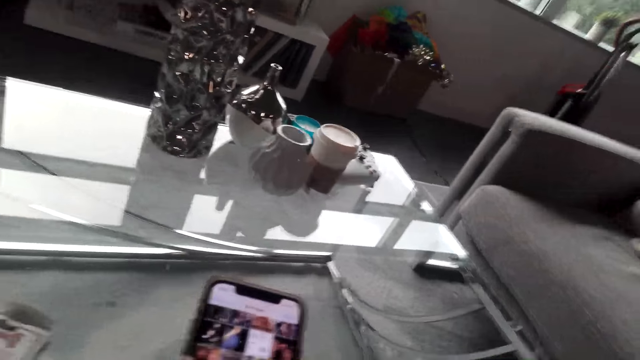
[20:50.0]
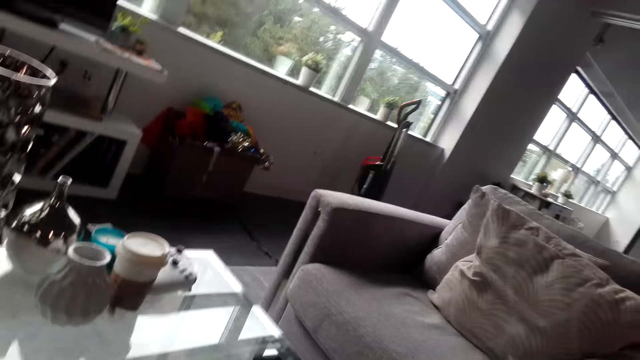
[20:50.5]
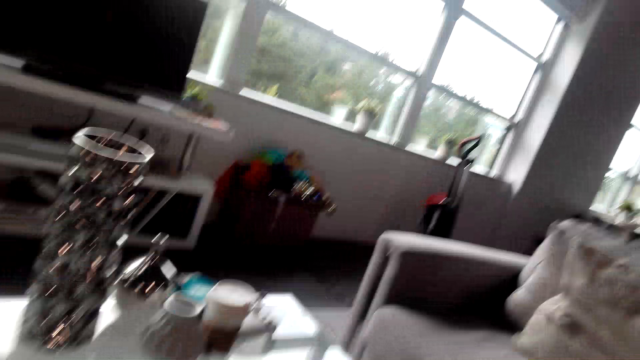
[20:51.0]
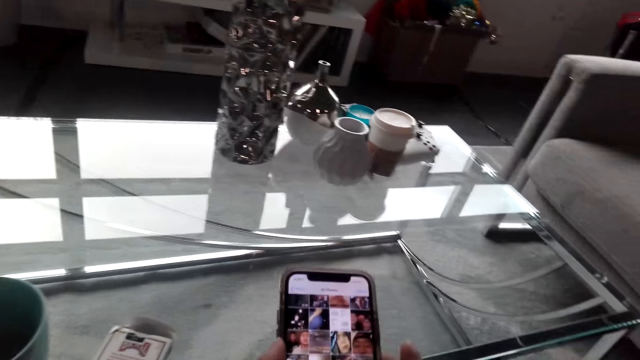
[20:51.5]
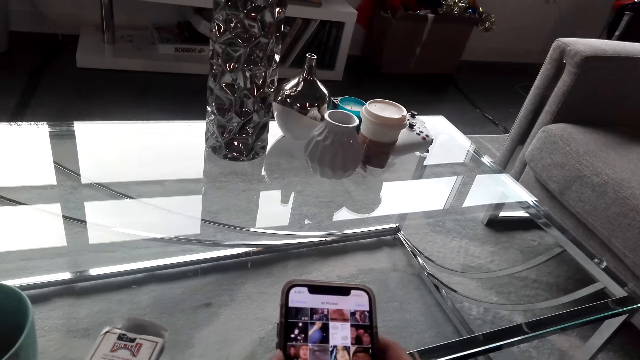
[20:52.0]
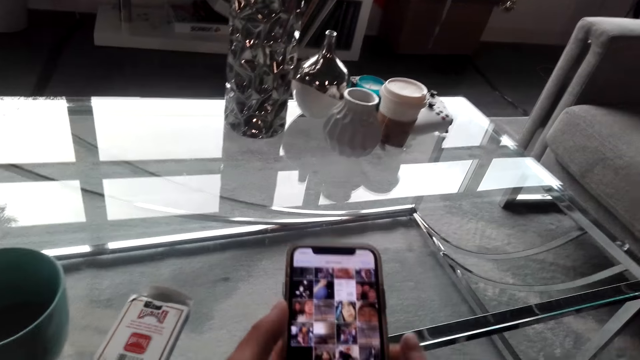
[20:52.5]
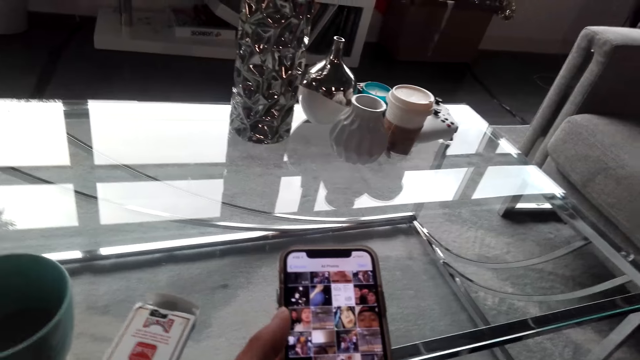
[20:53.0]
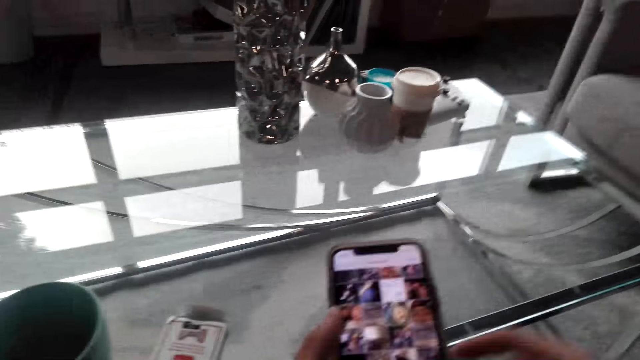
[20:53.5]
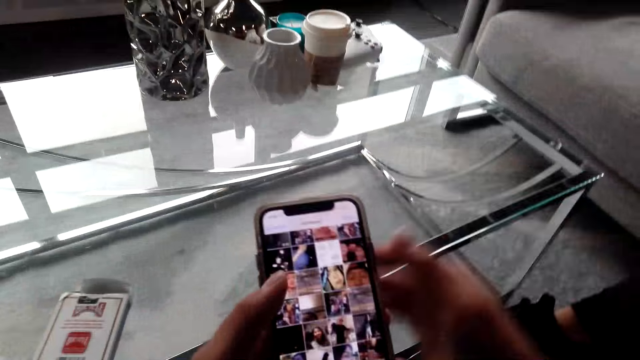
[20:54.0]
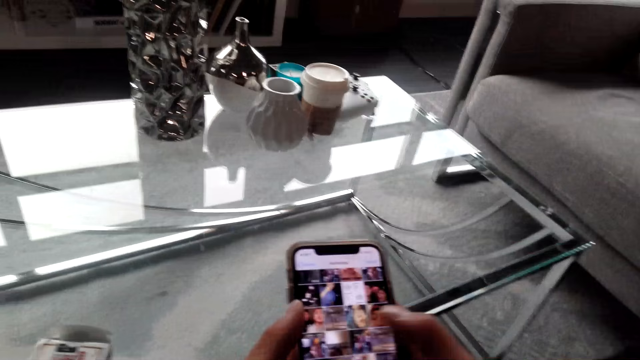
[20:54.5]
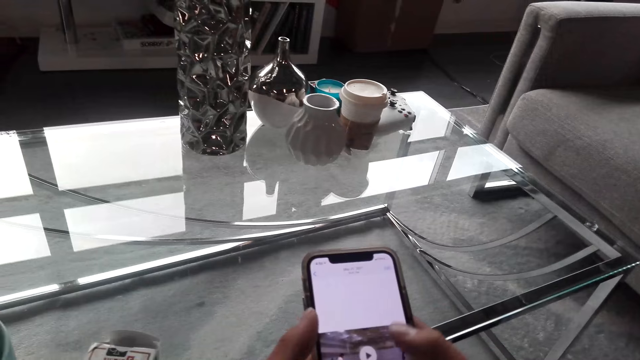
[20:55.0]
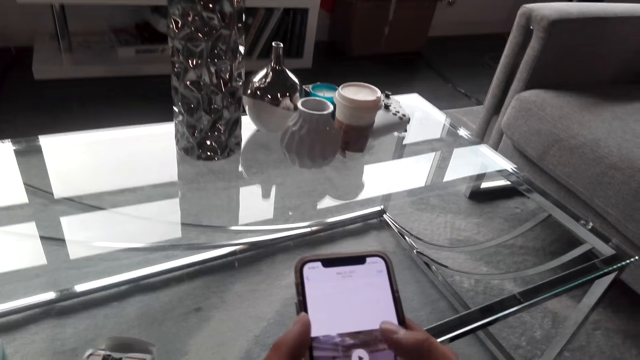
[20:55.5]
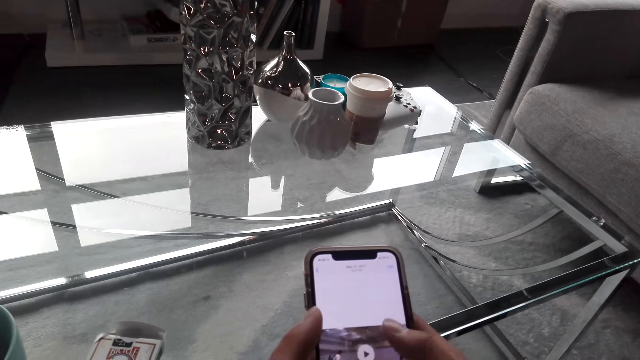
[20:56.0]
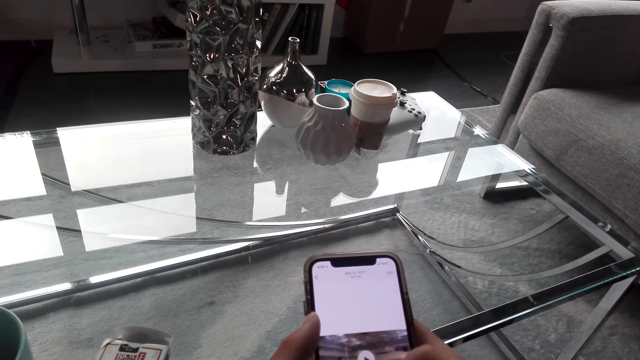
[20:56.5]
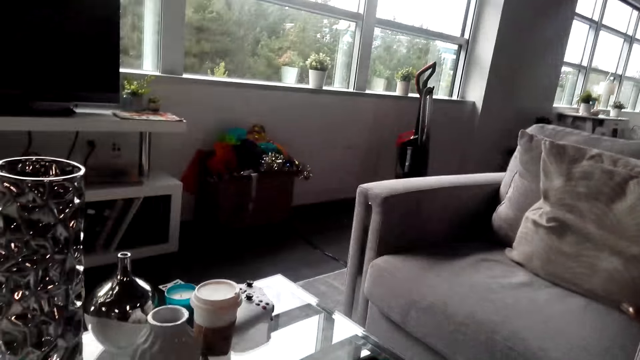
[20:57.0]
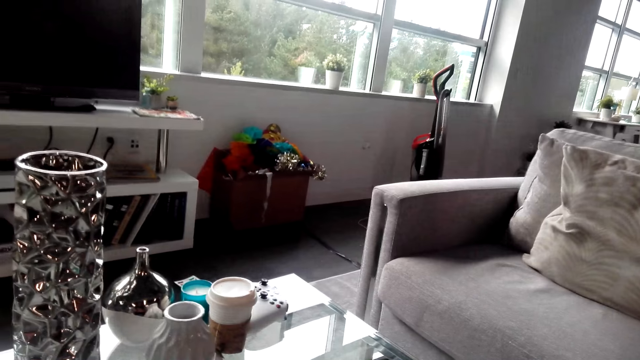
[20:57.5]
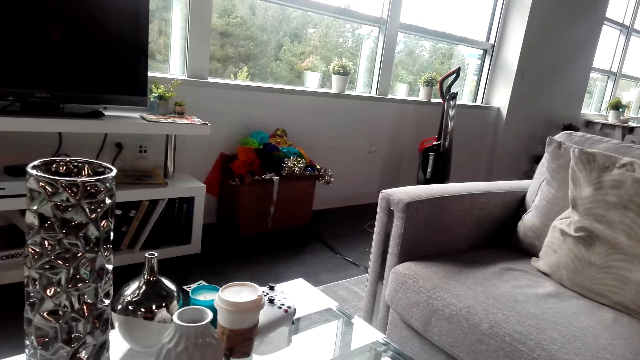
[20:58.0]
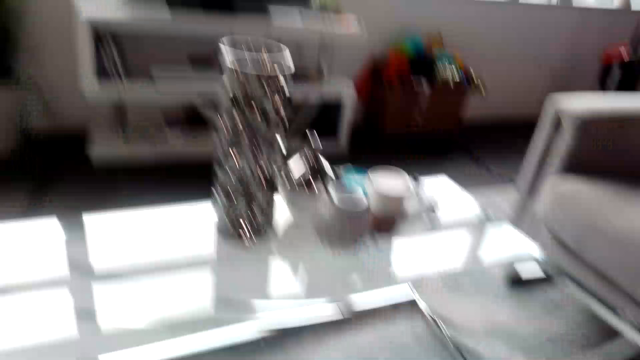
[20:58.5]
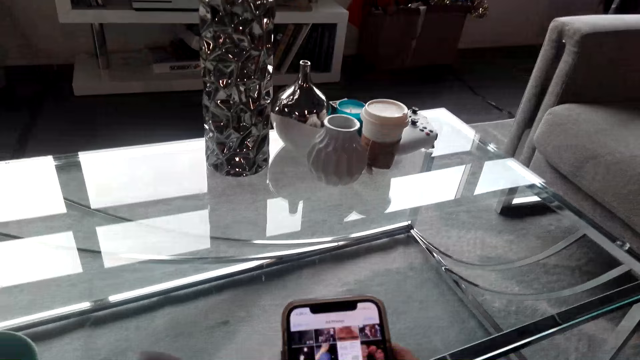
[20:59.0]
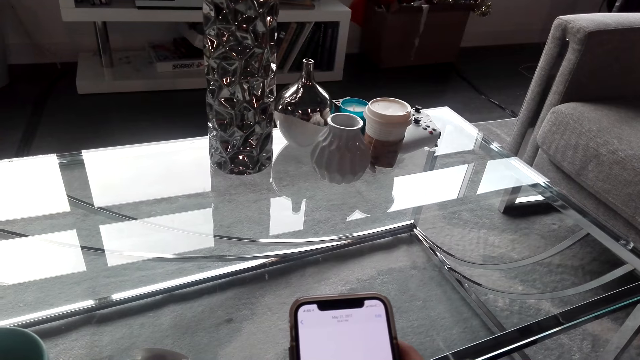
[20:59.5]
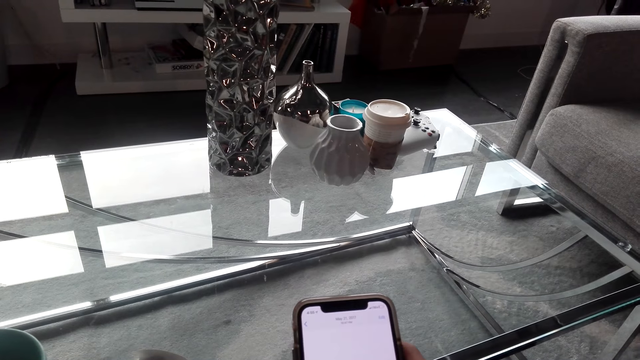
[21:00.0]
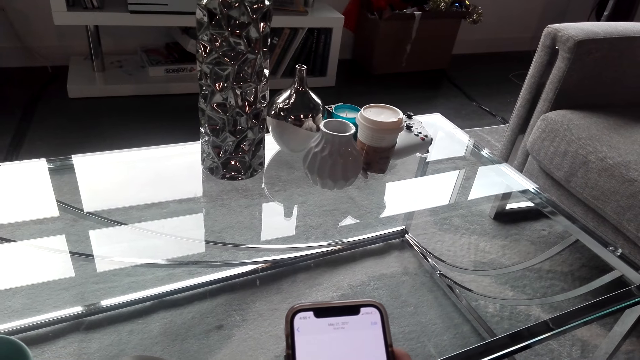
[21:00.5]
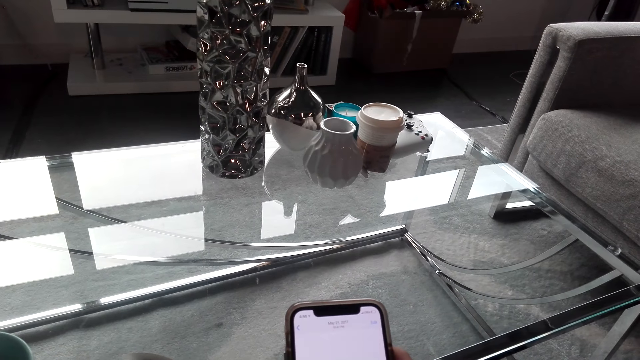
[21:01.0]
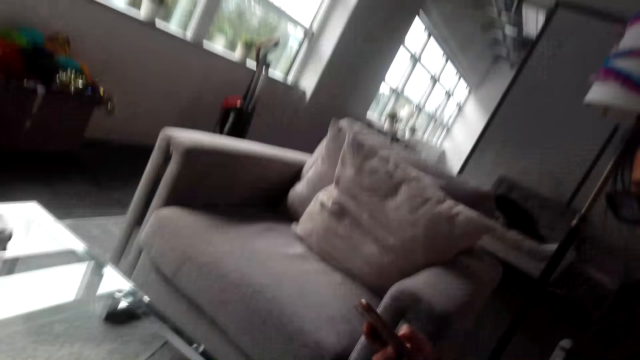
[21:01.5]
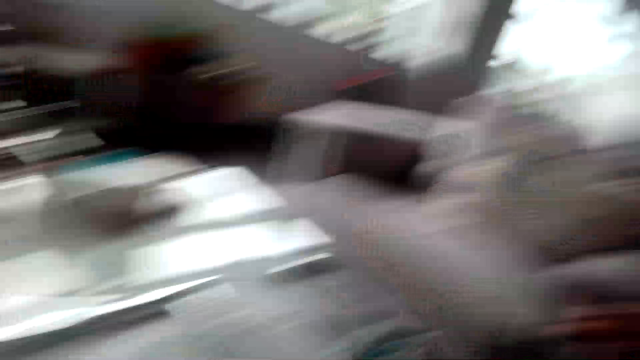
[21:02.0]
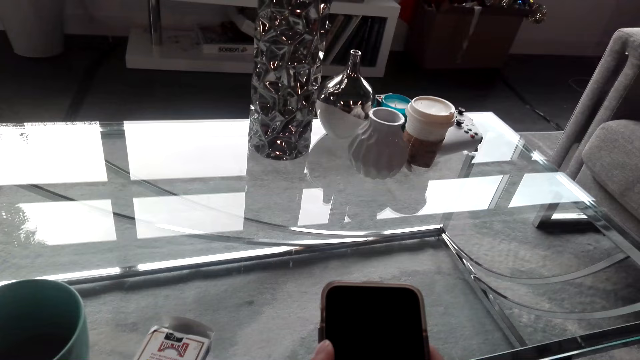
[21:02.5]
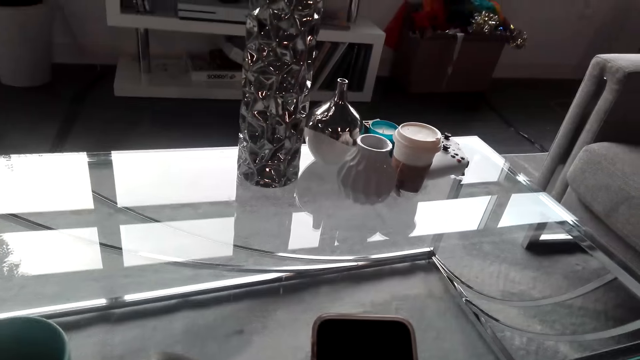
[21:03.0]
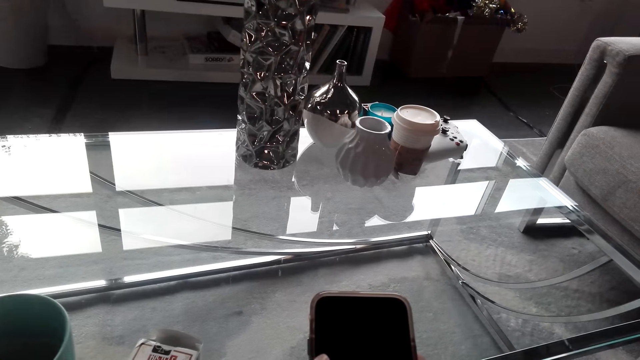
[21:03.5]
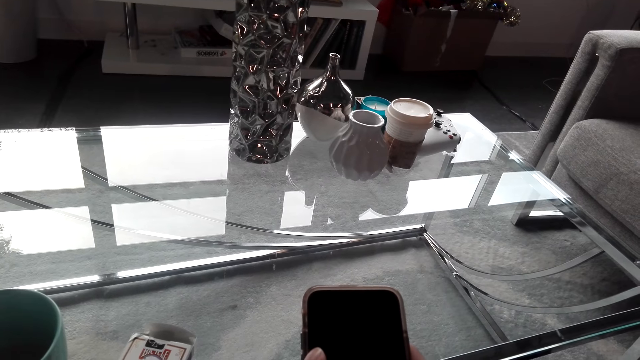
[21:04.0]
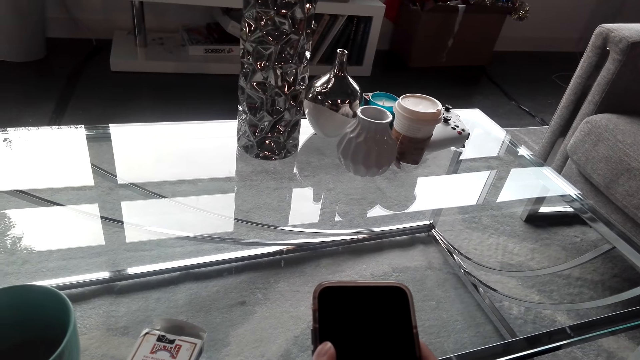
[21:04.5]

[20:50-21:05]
The camera wearer uses his phone. He converses with a woman. He turns around and holds the phone. He uses his phone and turns around. He converses with the woman. He holds the phone. The woman converses with the camera wearer. The camera wearer turns around and holds the phone.

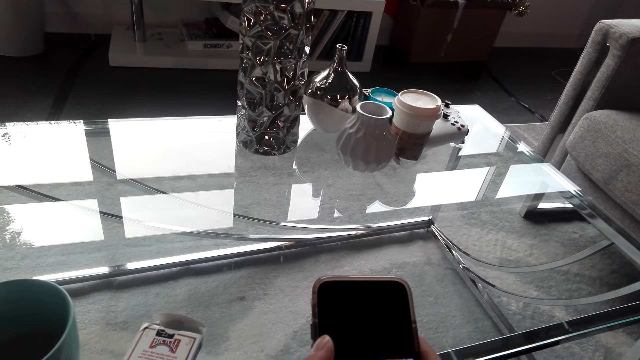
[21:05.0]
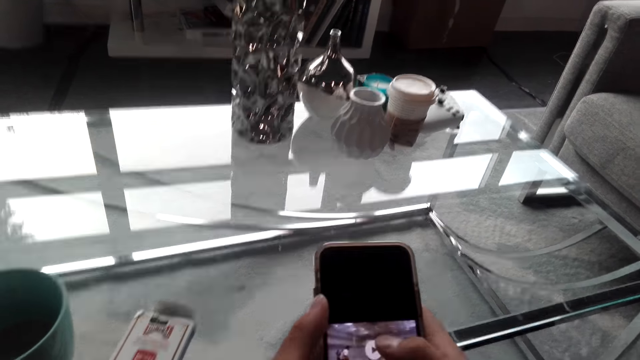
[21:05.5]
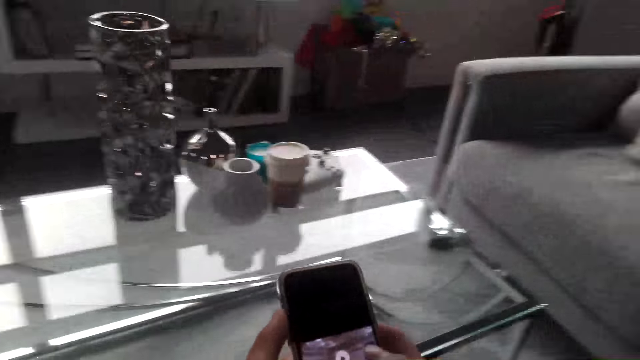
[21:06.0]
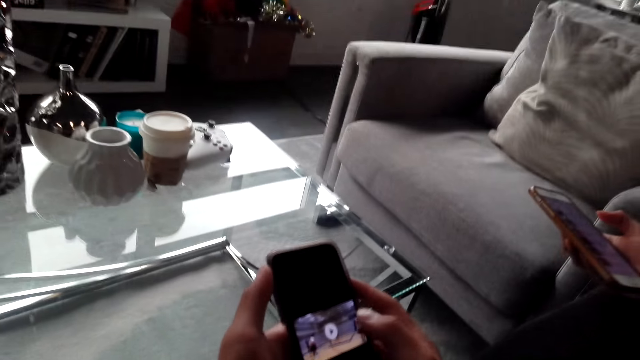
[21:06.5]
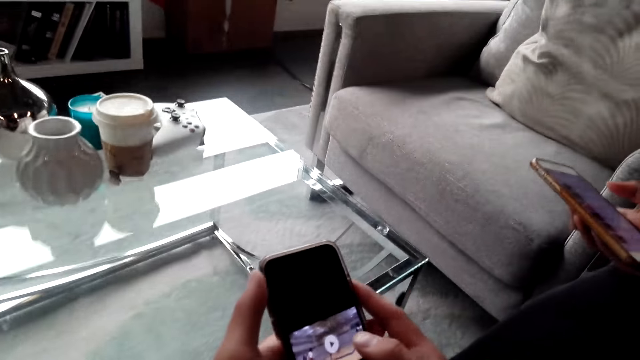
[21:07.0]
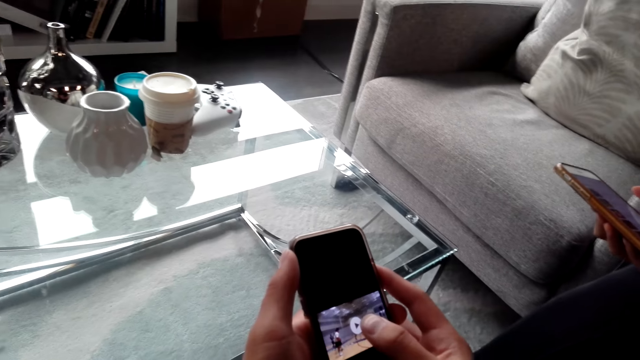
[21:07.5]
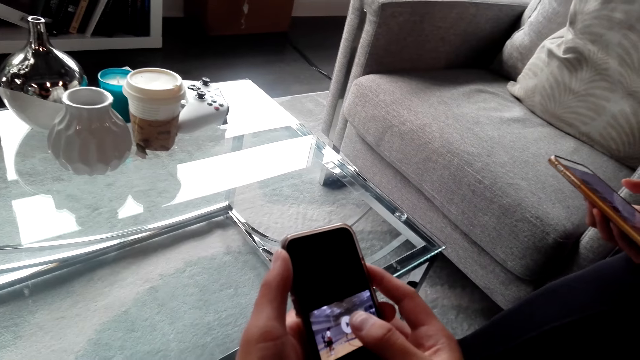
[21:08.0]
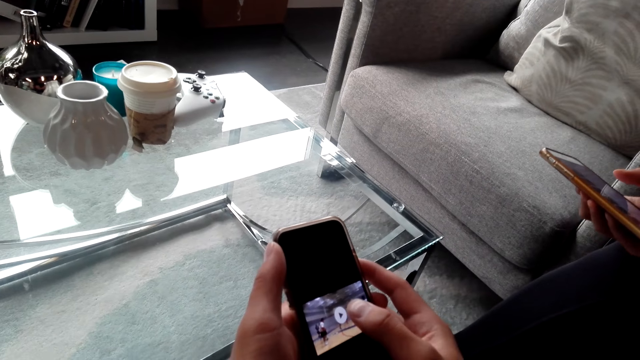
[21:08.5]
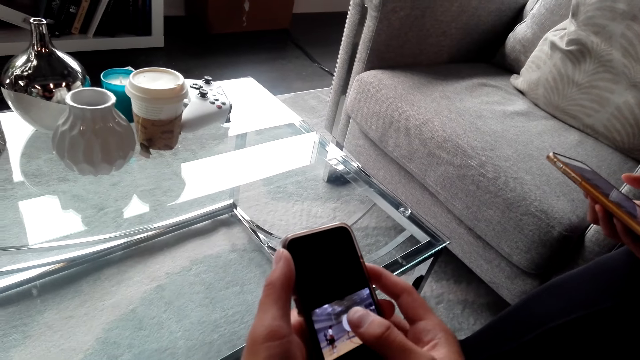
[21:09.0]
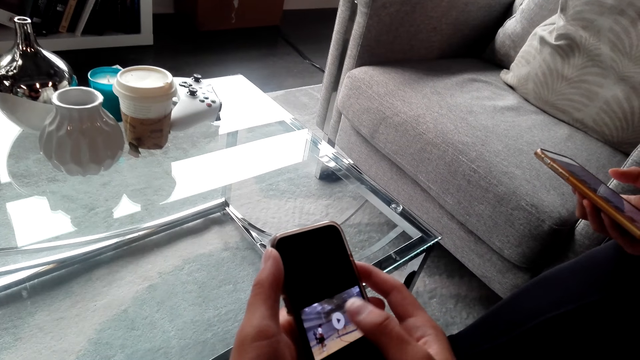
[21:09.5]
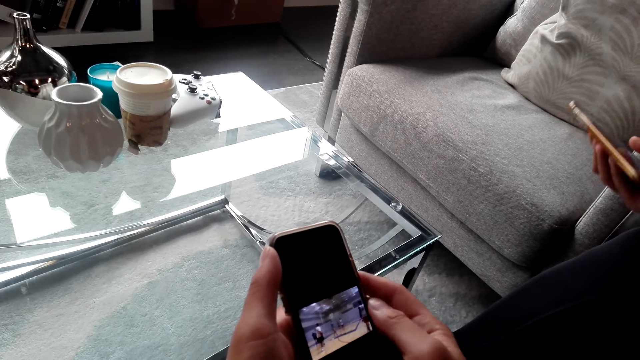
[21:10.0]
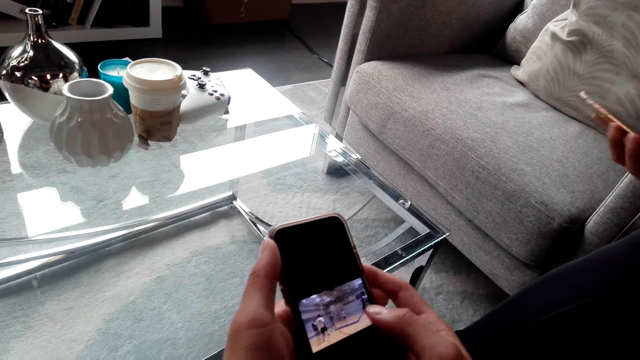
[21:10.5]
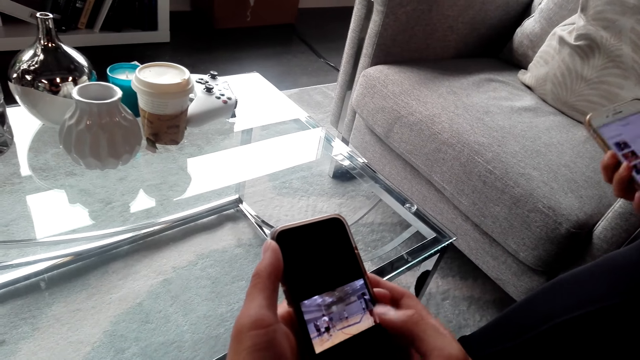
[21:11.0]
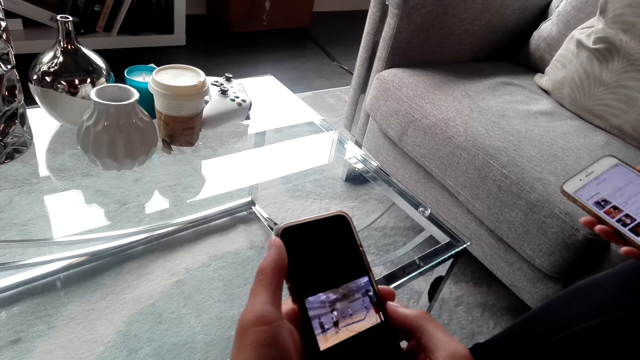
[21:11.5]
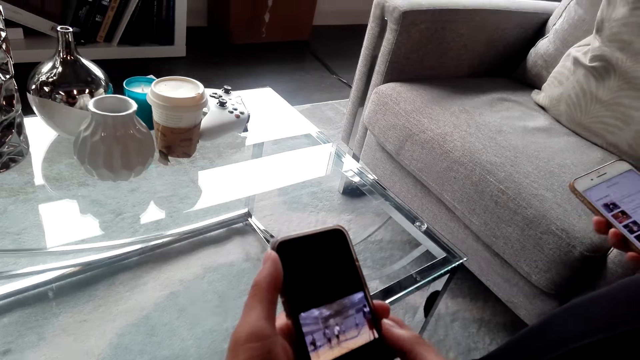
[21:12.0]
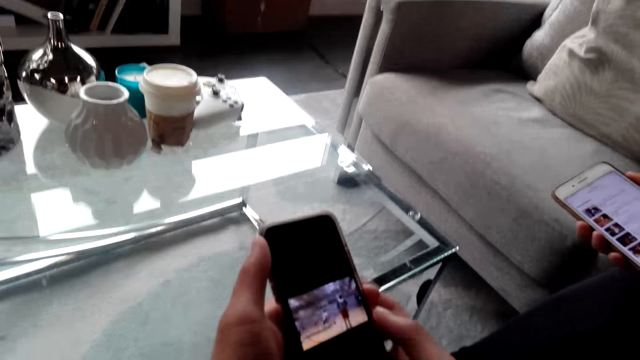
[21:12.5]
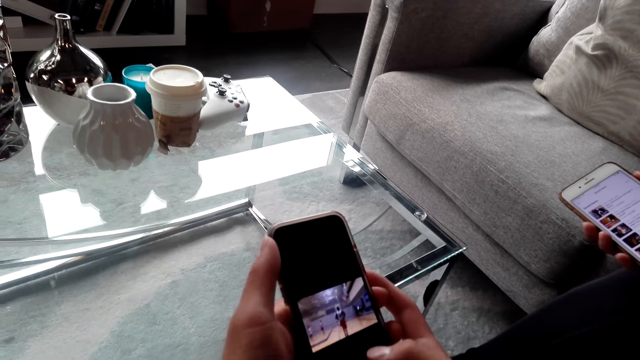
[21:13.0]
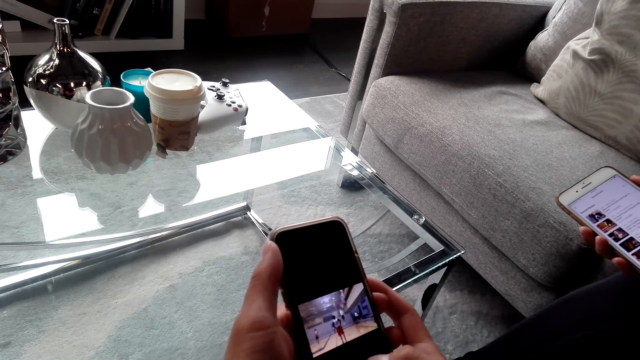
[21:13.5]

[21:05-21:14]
The camera wearer uses his phone. The woman holds a phone and converses with the camera wearer. The camera wearer uses his phone.
